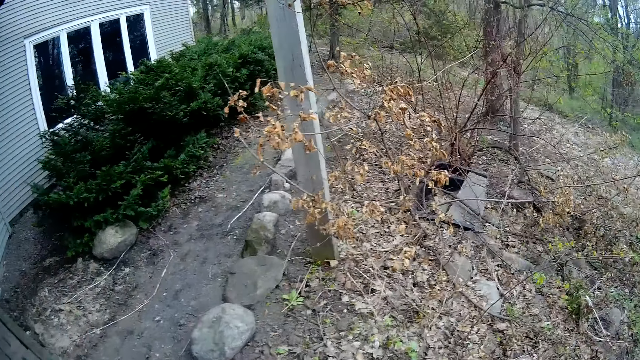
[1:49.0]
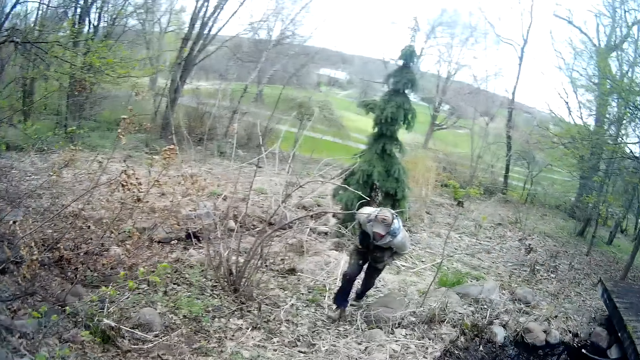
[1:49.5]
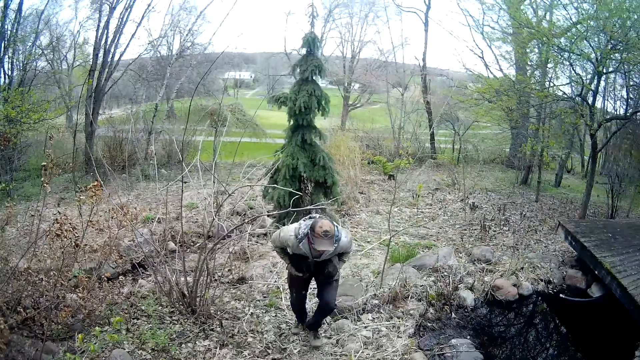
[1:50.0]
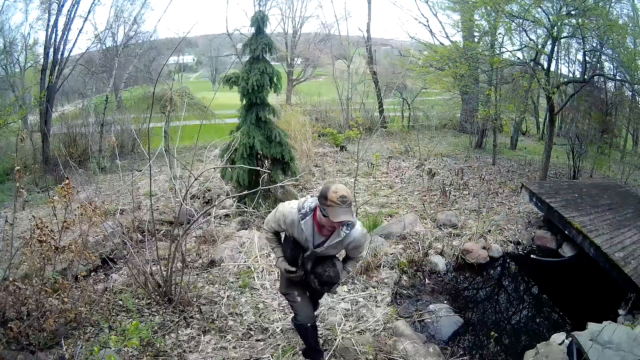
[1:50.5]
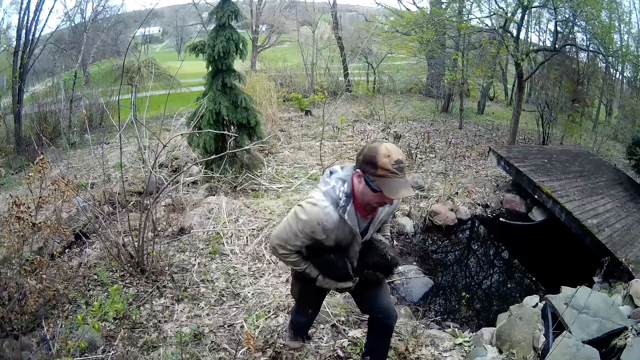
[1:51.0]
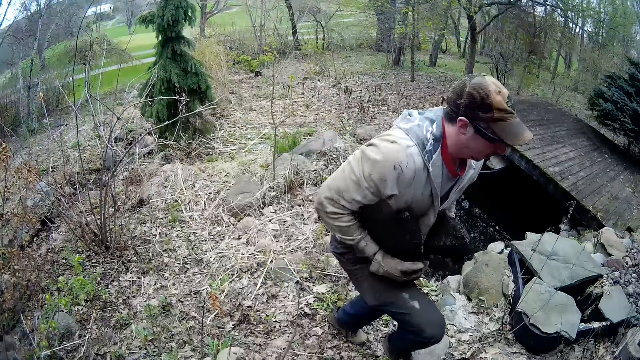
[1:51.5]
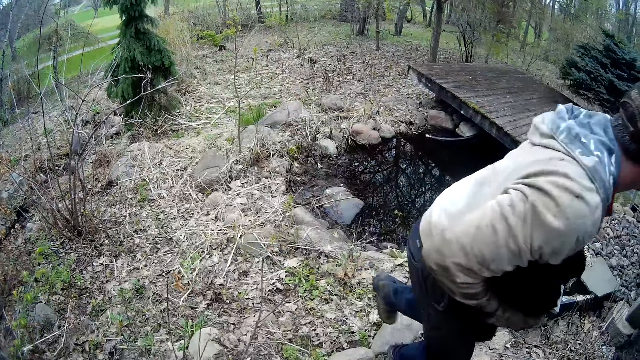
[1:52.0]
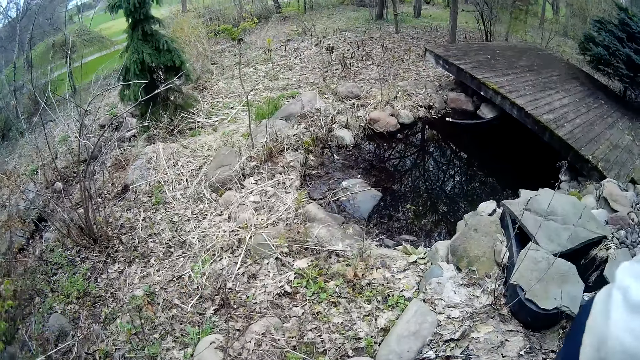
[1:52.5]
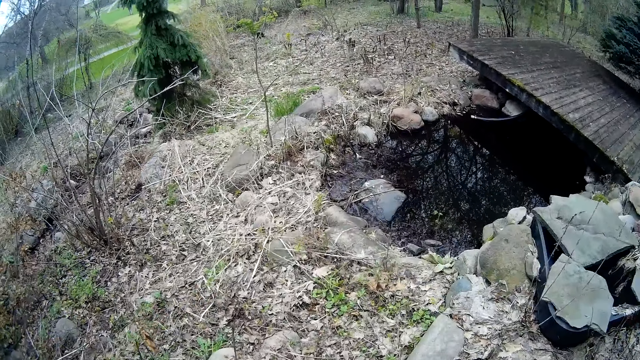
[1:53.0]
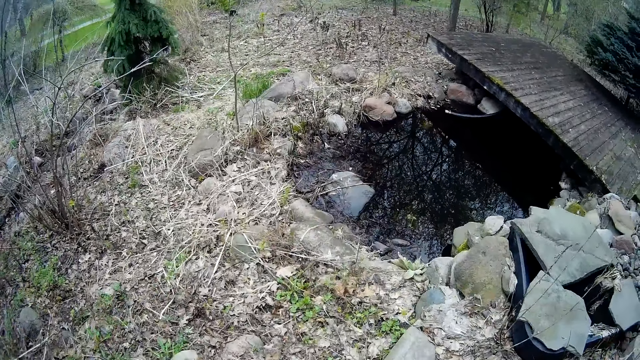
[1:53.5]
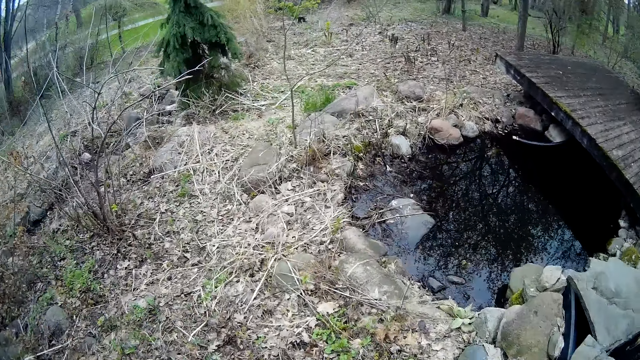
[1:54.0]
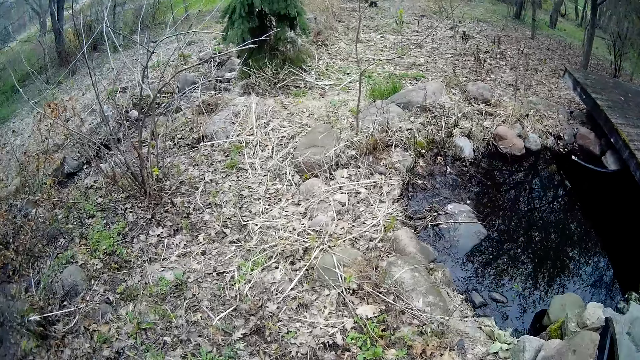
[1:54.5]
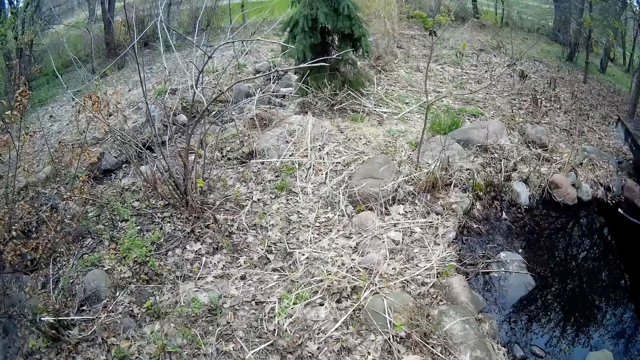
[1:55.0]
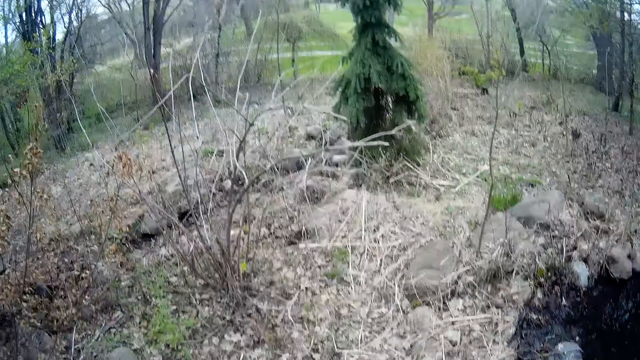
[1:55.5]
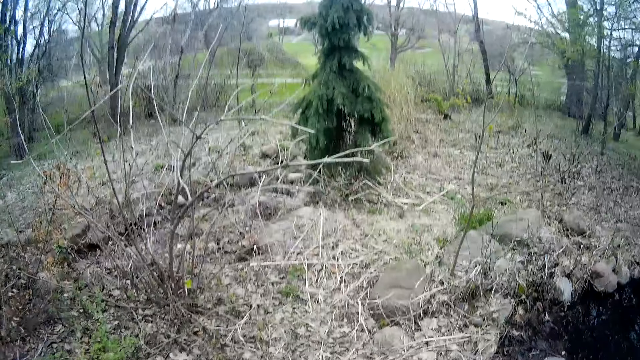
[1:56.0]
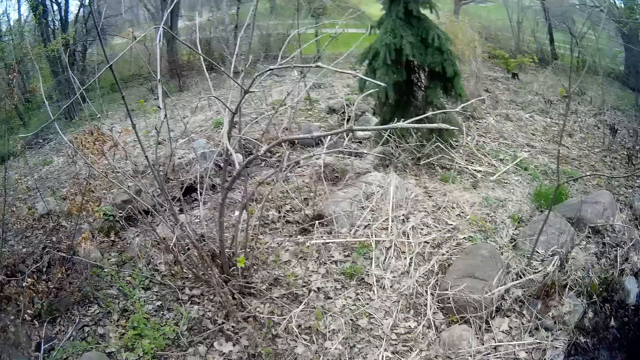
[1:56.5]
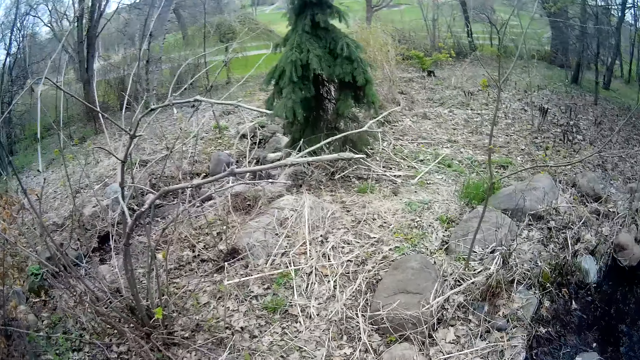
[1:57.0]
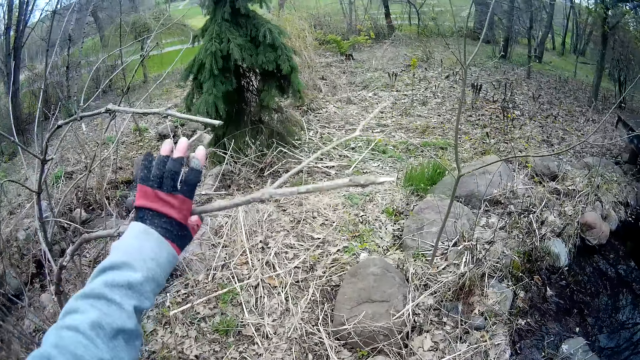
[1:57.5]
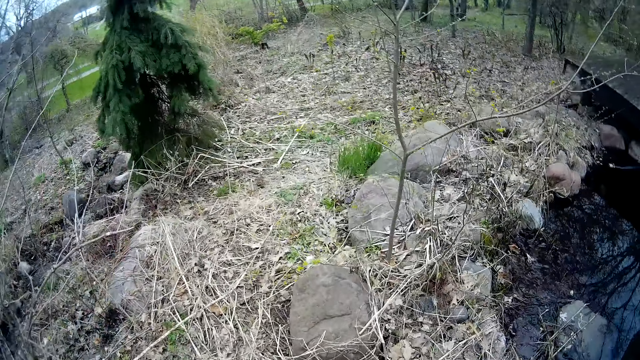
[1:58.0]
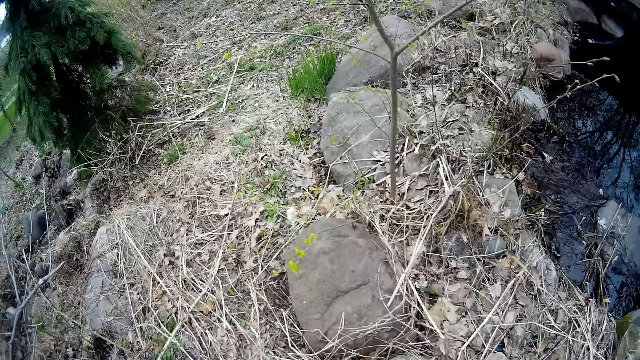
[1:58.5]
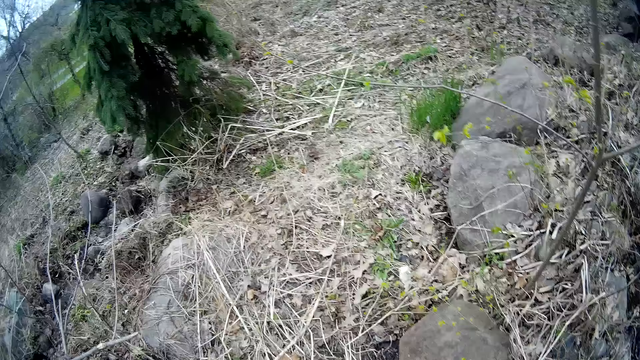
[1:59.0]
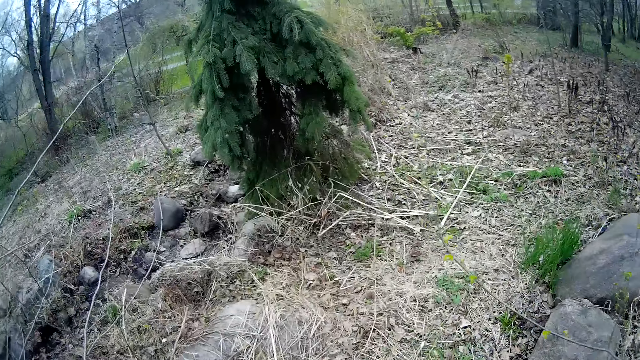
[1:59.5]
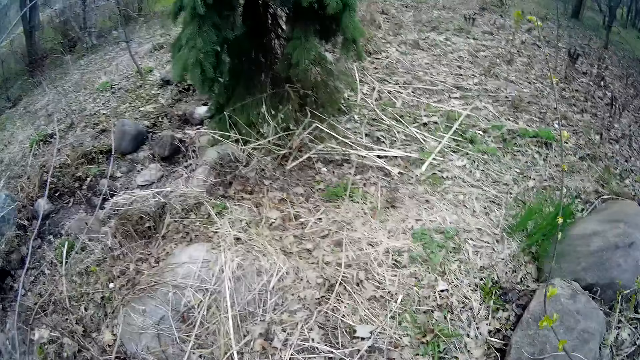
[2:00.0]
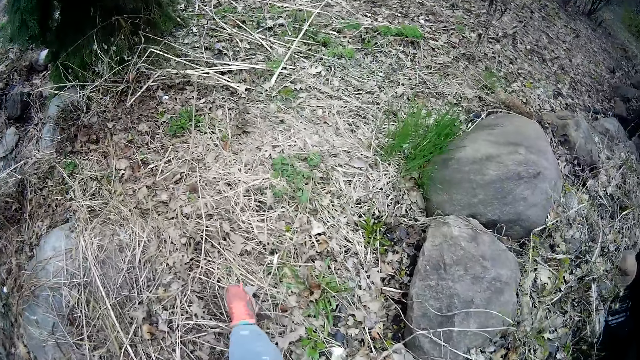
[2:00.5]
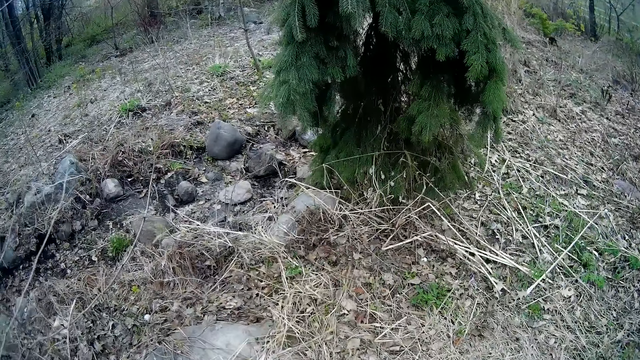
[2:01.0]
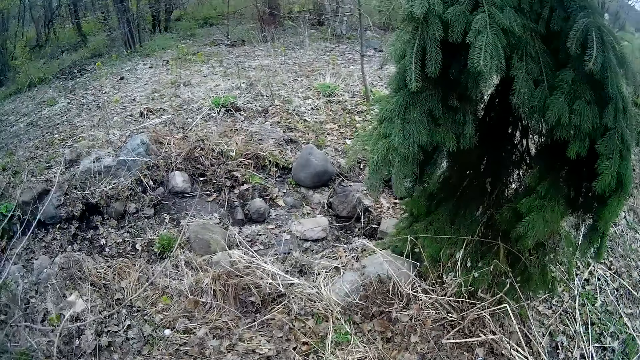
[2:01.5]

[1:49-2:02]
The camera wearer looks around. She looks around again. A man walks past the camera wearer with rocks in both his hands. The camera wearer moves around. She pushes away a tree branch with her left hand. She holds the branches.

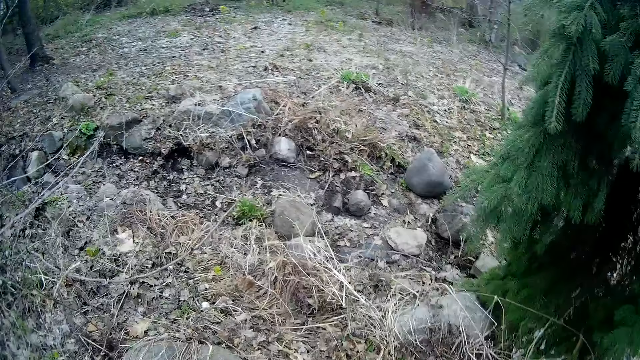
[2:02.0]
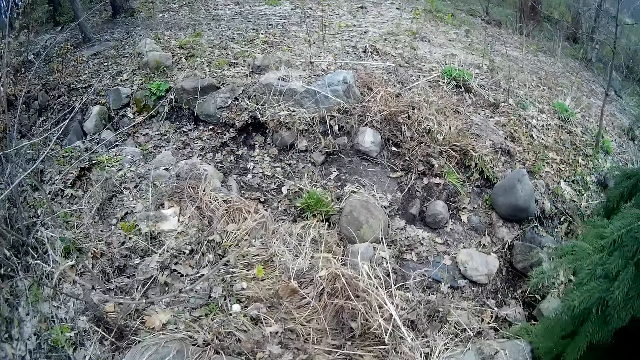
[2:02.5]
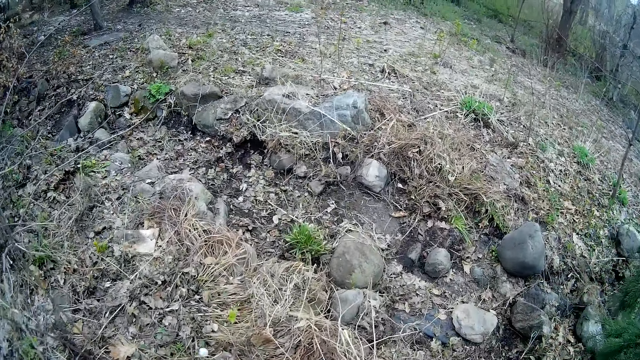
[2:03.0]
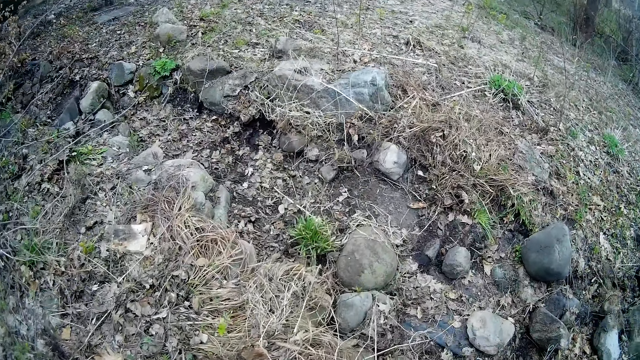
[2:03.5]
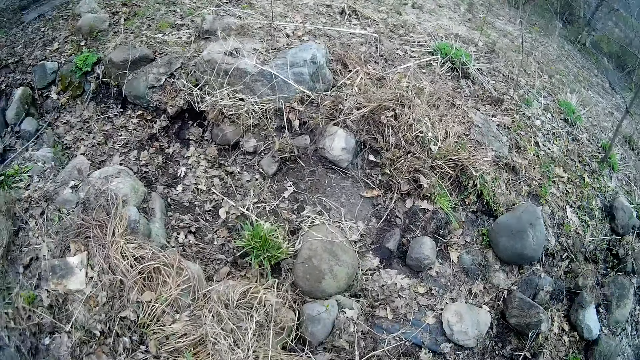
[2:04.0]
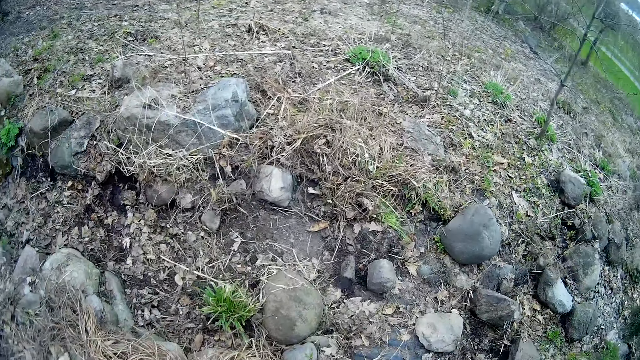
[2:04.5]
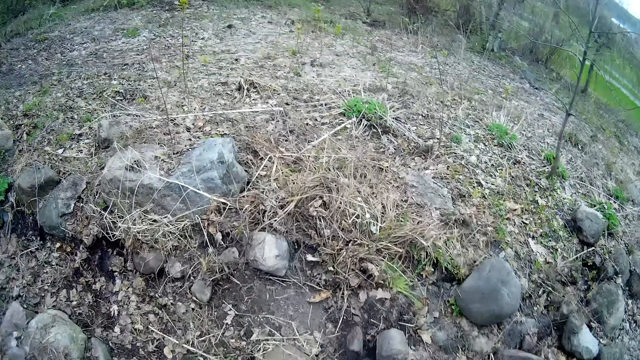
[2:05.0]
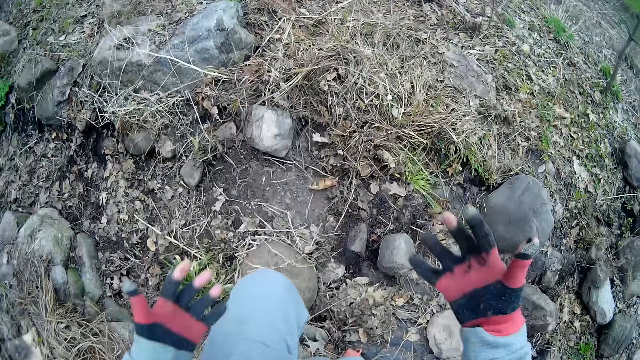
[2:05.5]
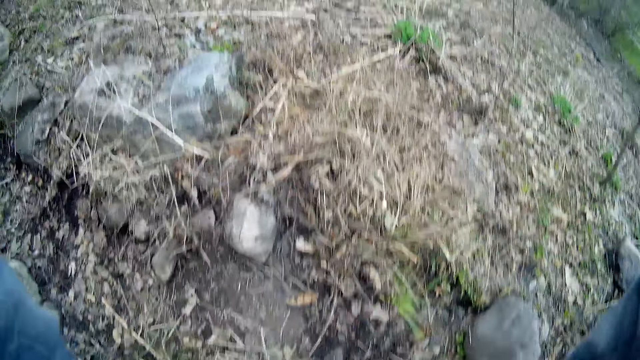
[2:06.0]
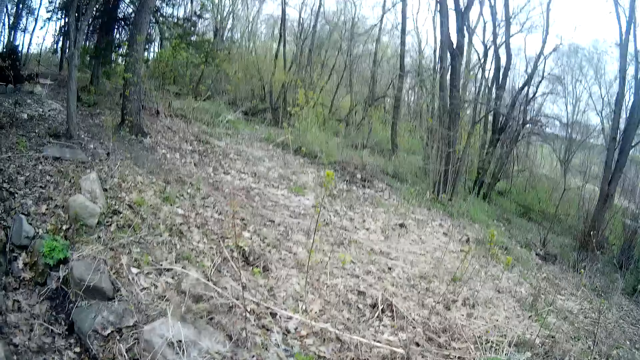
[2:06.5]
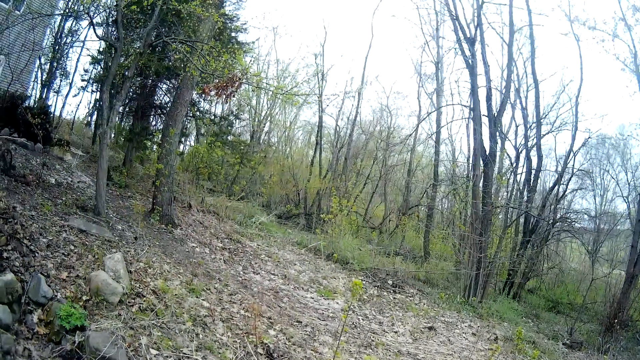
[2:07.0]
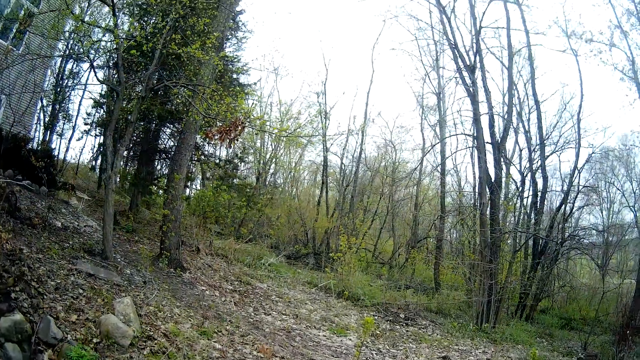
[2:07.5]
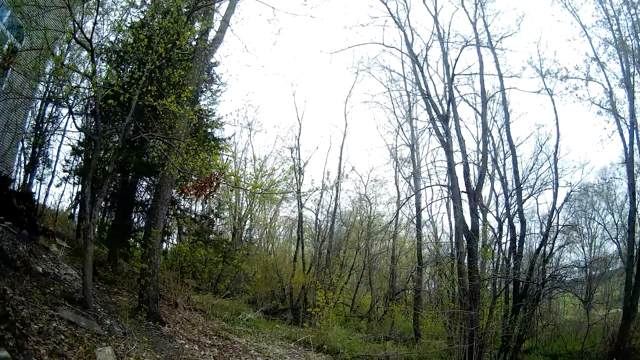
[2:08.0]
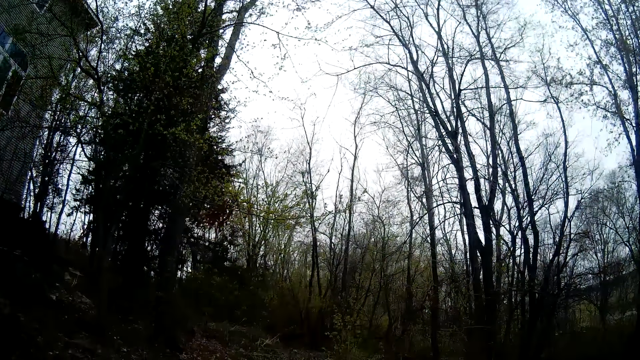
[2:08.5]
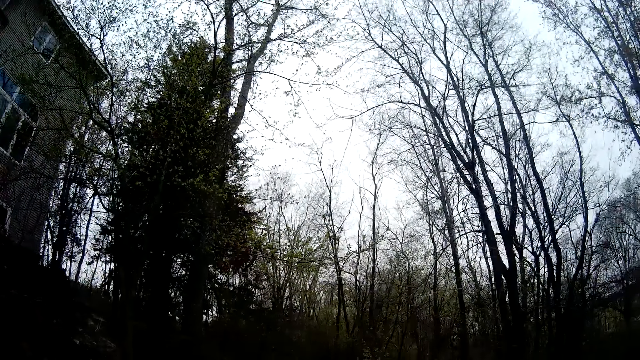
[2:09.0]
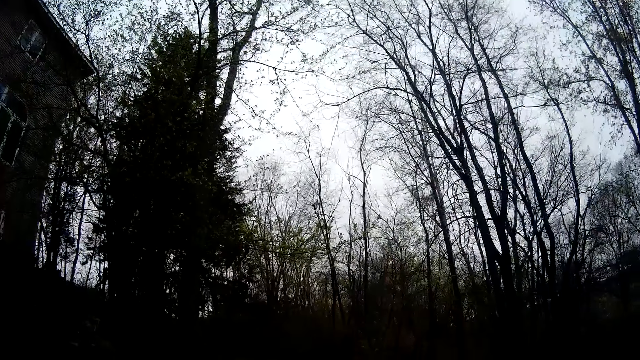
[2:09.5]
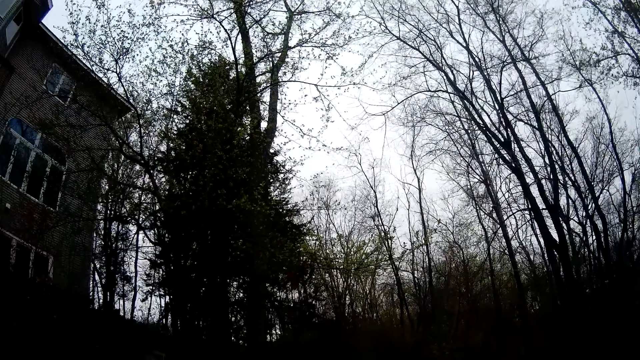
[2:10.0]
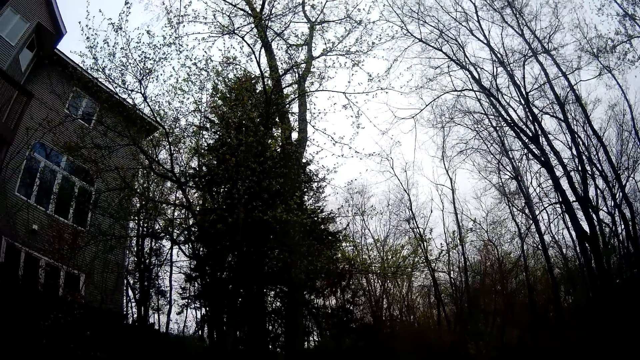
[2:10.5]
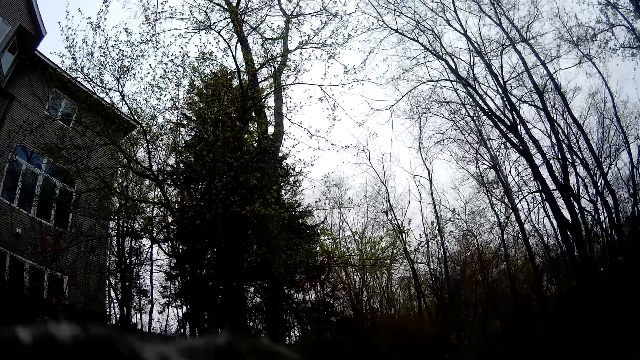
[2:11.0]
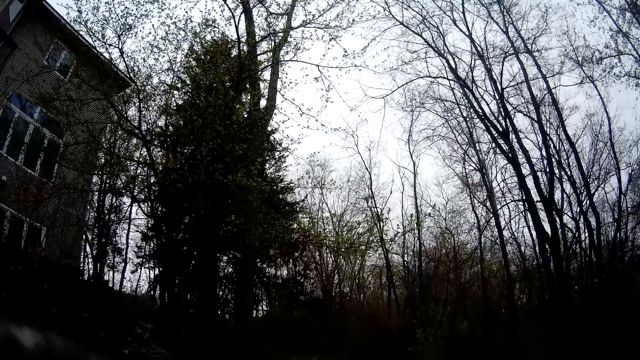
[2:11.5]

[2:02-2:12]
The camera wearer adjusts her head camera with both hands. She moves her hands towards the camera. She moves around.
